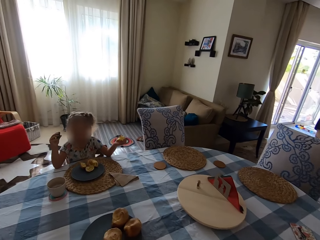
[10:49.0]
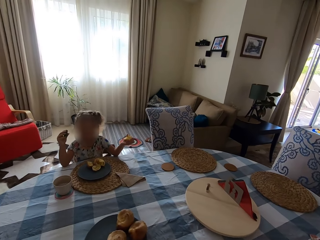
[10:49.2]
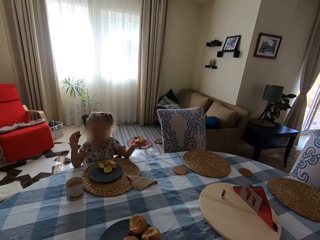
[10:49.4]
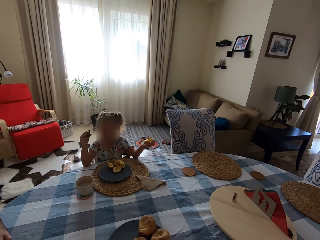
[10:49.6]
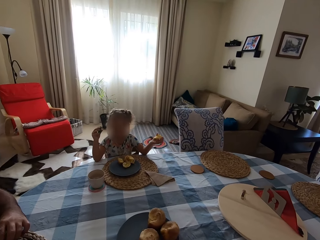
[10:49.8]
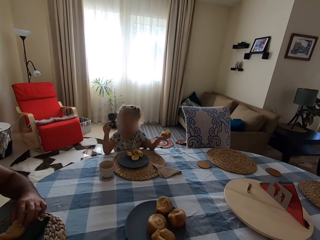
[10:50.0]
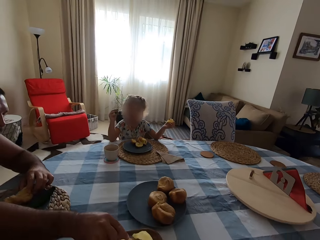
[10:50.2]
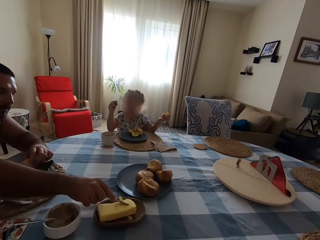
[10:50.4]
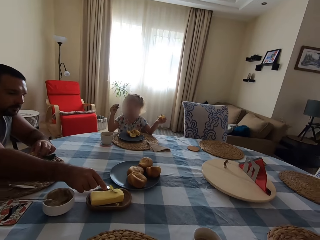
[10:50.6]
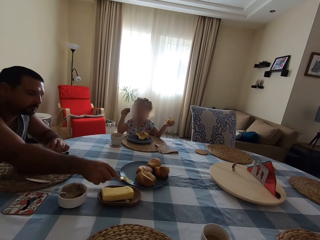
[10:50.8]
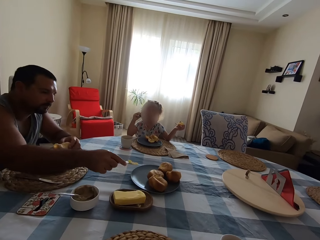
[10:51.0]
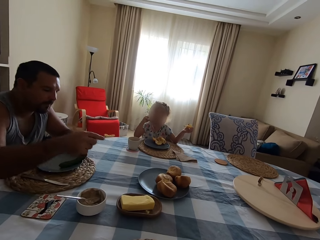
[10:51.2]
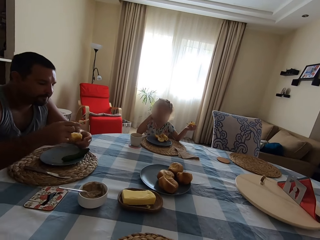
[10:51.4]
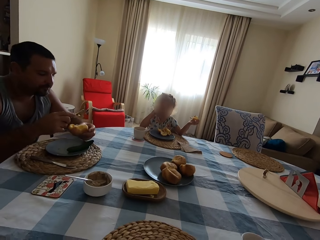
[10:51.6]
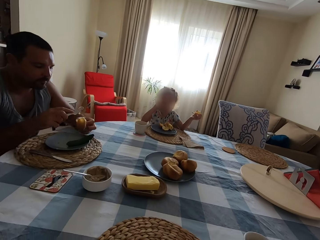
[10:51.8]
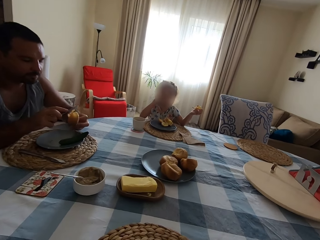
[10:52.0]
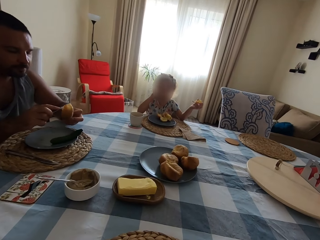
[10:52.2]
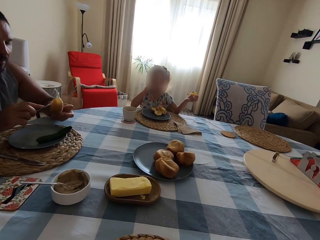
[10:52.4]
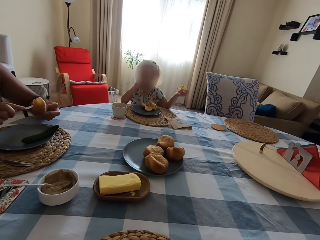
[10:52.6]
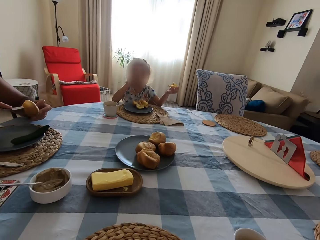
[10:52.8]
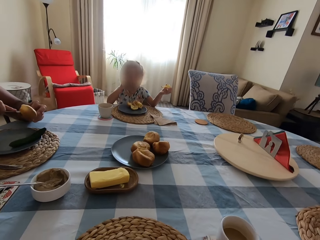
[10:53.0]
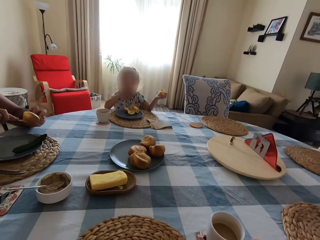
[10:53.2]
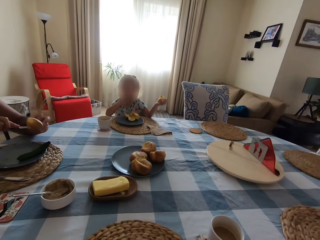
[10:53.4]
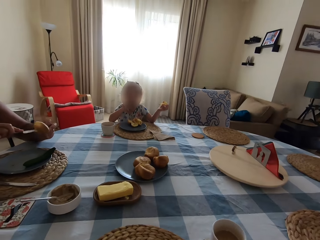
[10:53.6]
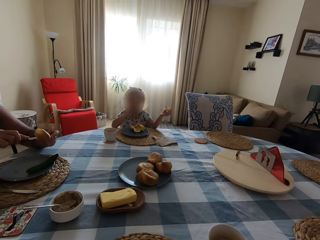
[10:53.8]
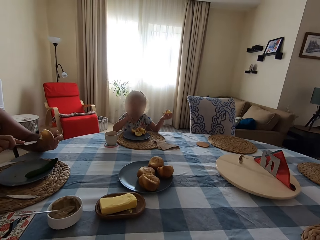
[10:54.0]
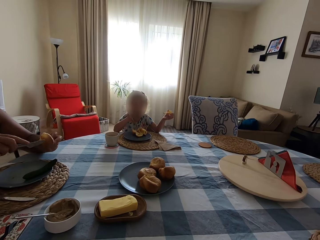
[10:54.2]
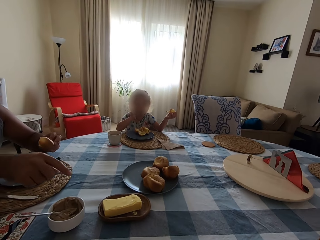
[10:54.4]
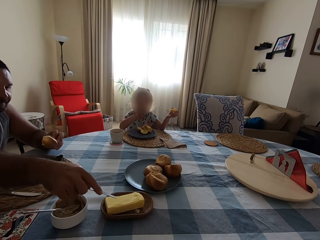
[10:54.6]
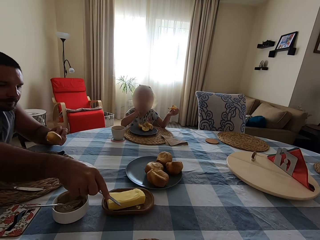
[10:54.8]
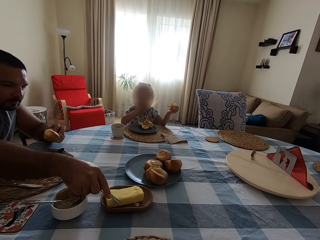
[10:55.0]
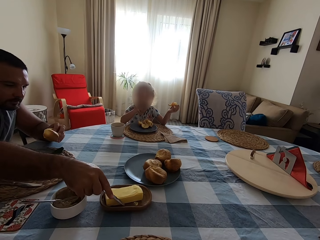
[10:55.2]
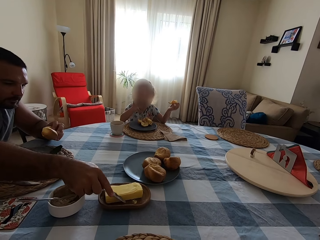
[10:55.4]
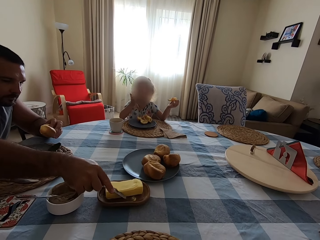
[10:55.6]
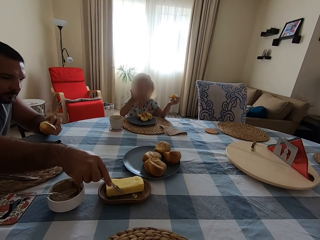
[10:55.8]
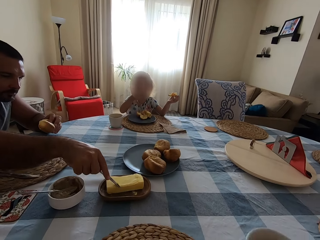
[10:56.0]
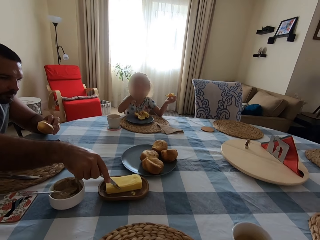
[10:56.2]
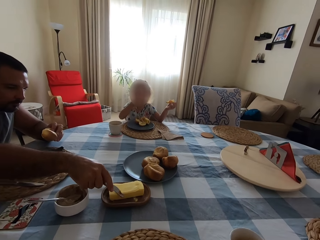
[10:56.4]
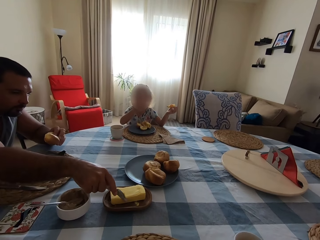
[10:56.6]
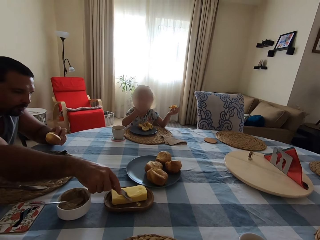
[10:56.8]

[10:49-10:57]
The camera wearer sits on the chair and talks to a man. The man scoops the butter with the knife. A child eats and holds the Yorkshire pudding in the hand. The camera wearer spreads the butter on the cake. They talk to the man. The man spreads the butter on the Yorkshire pudding. The camera wearer picks up the cup of coffee on the table. The man scoops the butter with the knife. The camera wearer drinks the coffee.

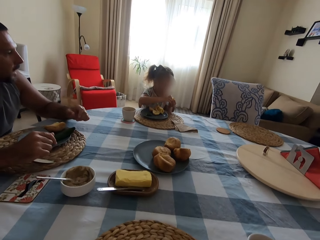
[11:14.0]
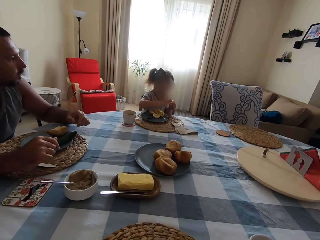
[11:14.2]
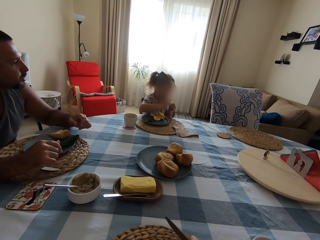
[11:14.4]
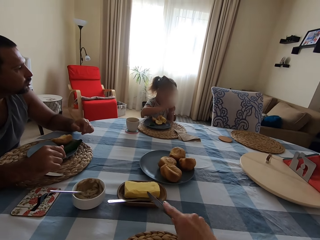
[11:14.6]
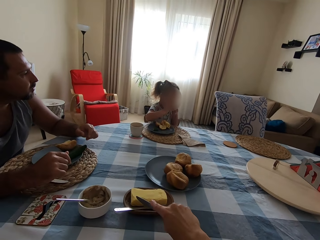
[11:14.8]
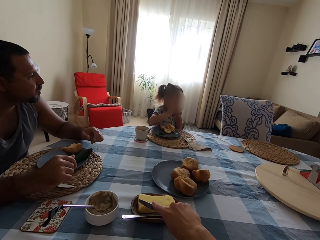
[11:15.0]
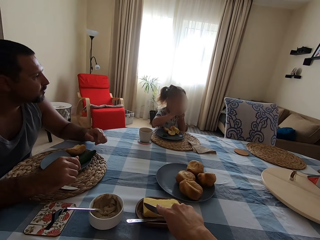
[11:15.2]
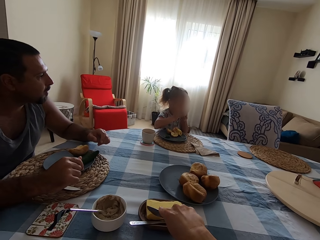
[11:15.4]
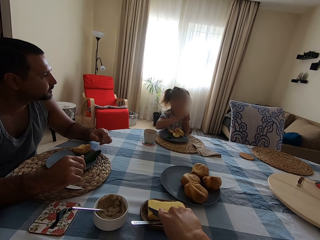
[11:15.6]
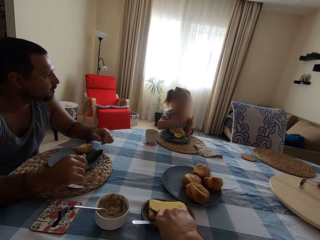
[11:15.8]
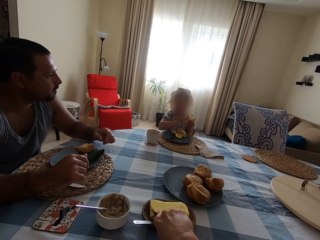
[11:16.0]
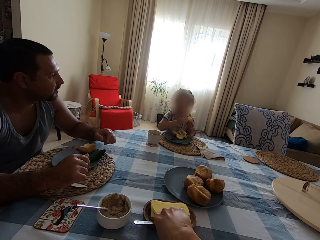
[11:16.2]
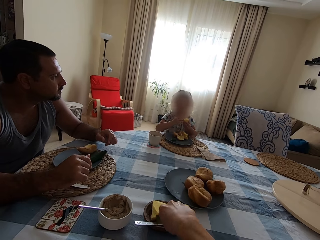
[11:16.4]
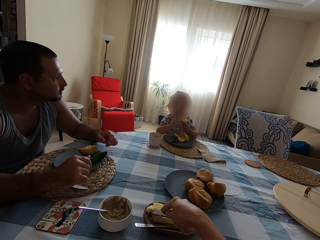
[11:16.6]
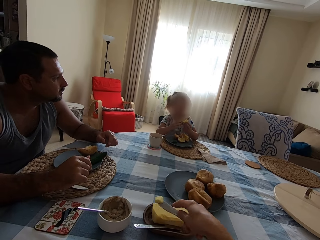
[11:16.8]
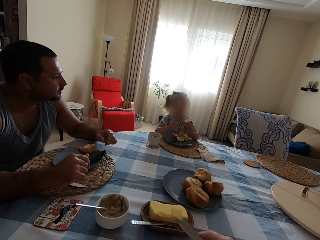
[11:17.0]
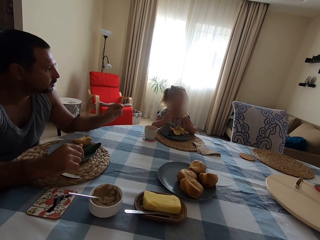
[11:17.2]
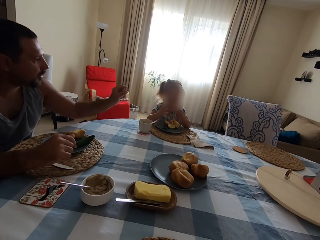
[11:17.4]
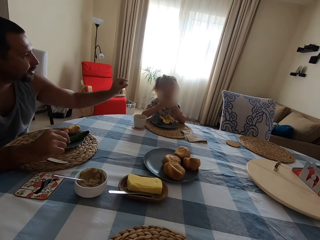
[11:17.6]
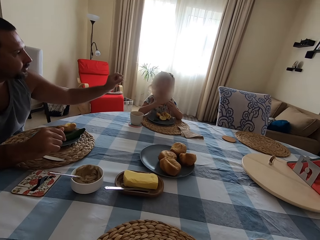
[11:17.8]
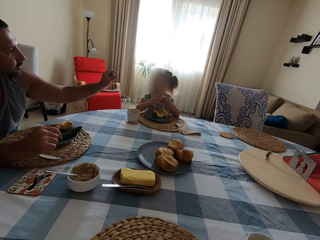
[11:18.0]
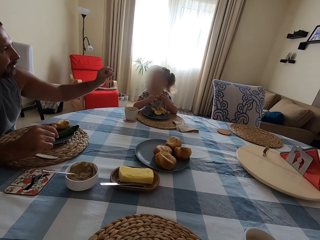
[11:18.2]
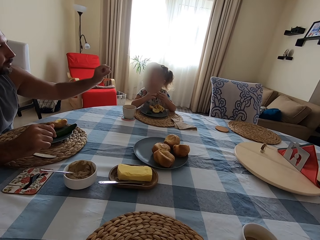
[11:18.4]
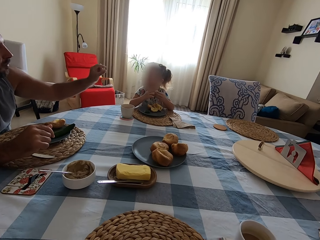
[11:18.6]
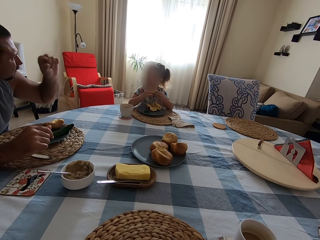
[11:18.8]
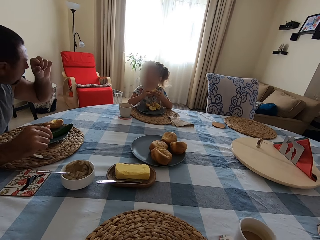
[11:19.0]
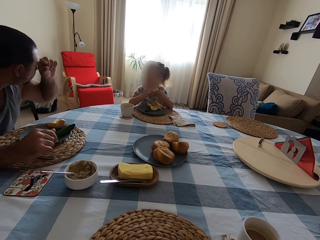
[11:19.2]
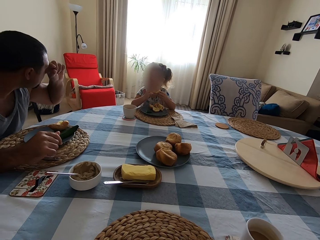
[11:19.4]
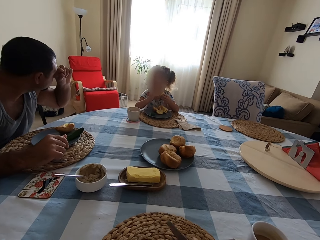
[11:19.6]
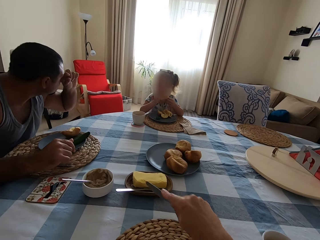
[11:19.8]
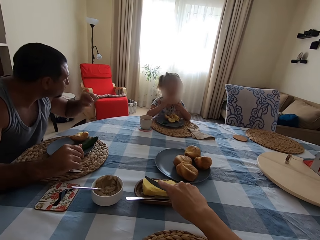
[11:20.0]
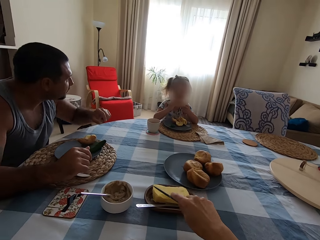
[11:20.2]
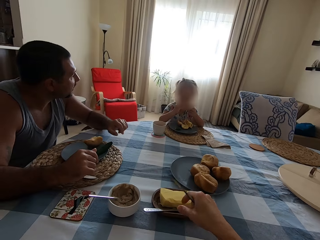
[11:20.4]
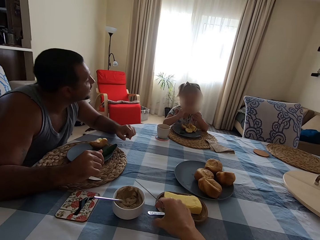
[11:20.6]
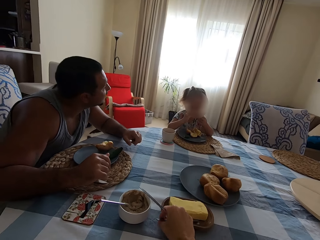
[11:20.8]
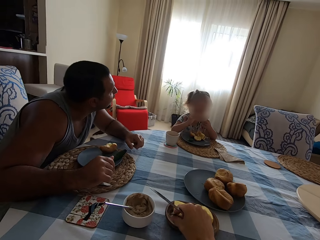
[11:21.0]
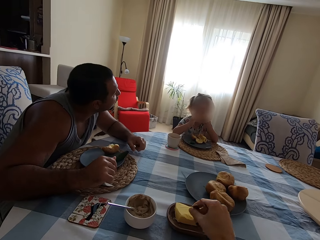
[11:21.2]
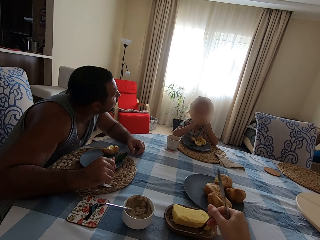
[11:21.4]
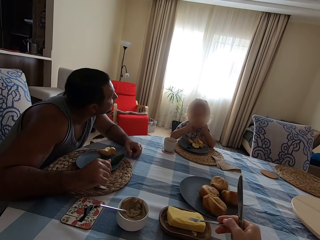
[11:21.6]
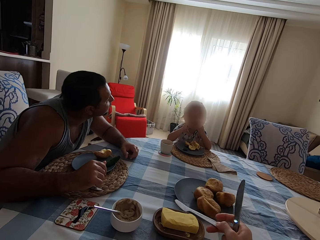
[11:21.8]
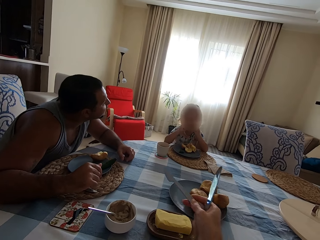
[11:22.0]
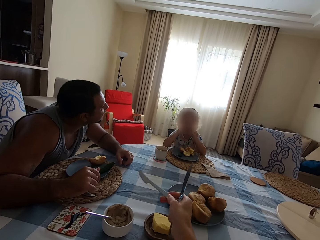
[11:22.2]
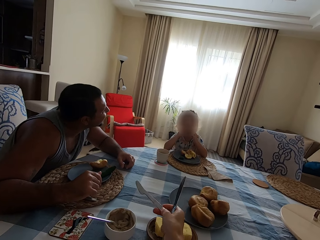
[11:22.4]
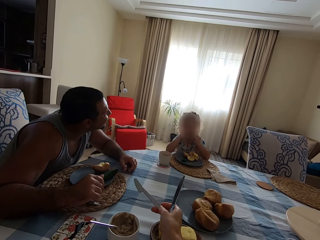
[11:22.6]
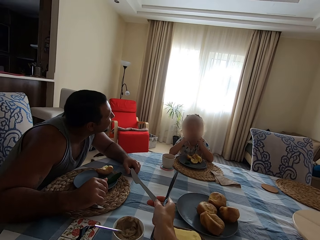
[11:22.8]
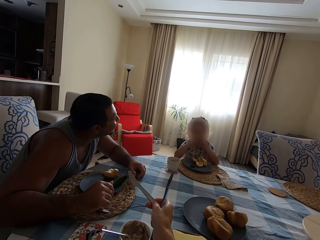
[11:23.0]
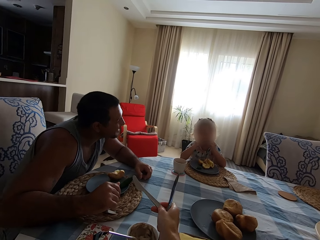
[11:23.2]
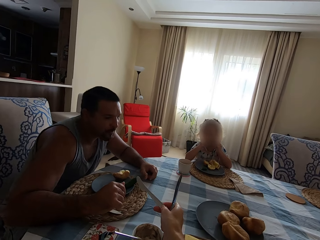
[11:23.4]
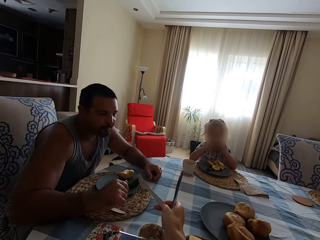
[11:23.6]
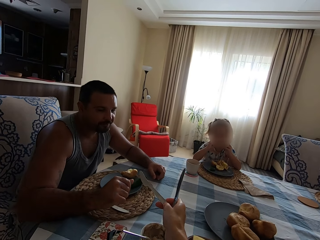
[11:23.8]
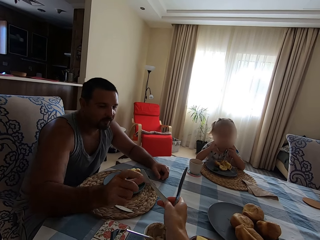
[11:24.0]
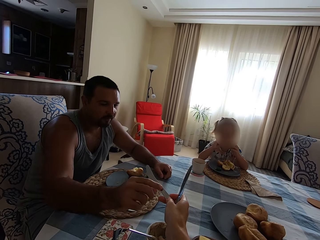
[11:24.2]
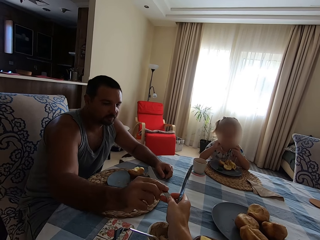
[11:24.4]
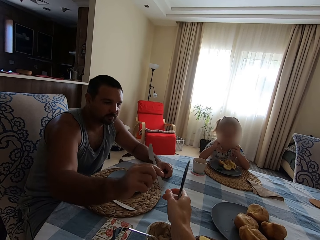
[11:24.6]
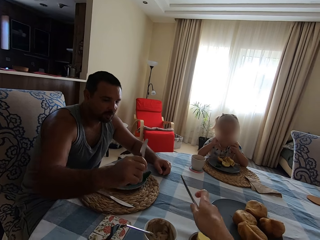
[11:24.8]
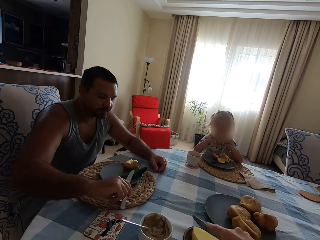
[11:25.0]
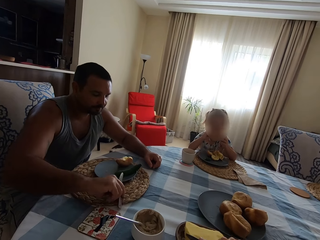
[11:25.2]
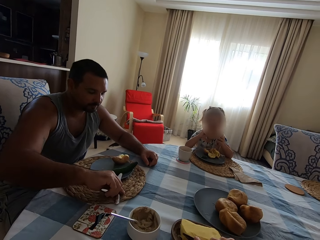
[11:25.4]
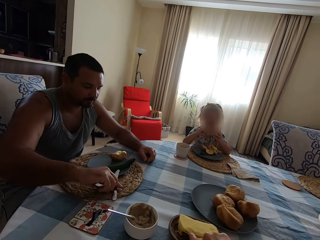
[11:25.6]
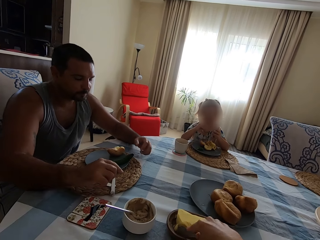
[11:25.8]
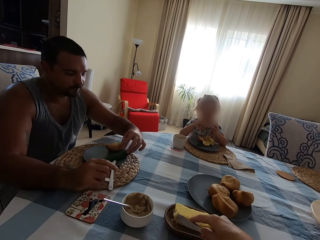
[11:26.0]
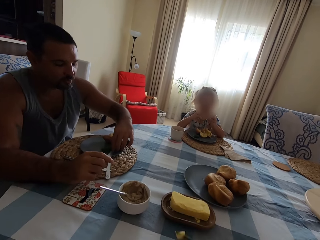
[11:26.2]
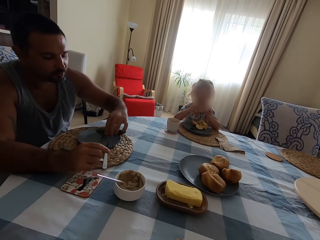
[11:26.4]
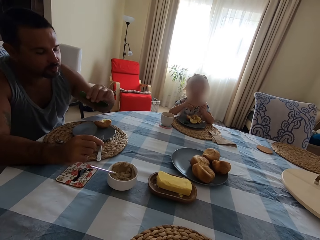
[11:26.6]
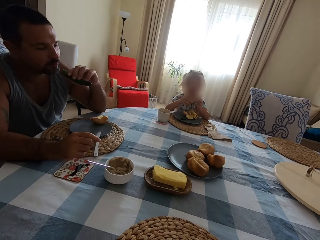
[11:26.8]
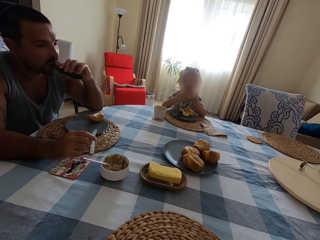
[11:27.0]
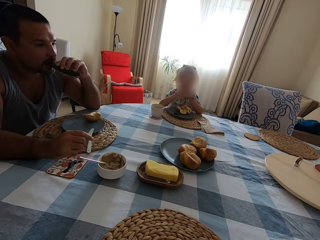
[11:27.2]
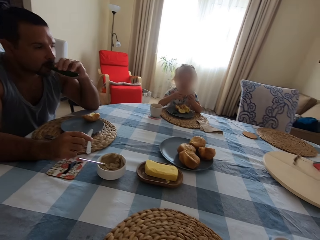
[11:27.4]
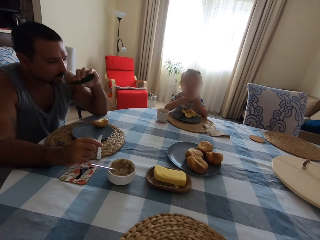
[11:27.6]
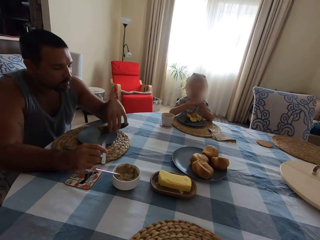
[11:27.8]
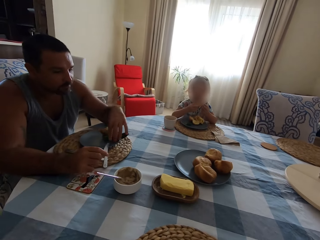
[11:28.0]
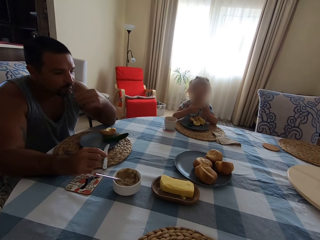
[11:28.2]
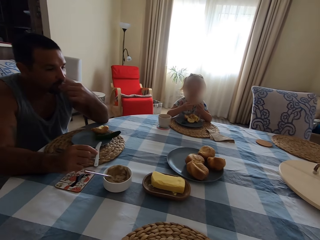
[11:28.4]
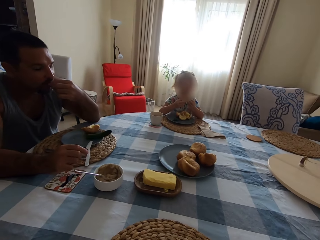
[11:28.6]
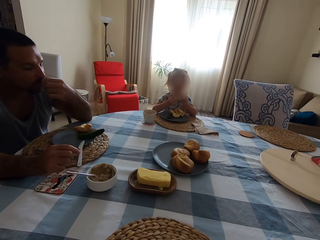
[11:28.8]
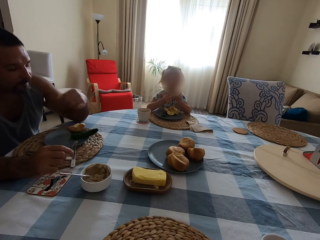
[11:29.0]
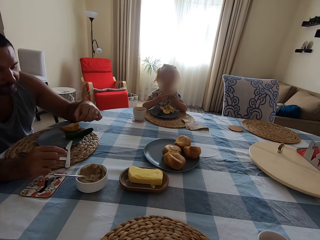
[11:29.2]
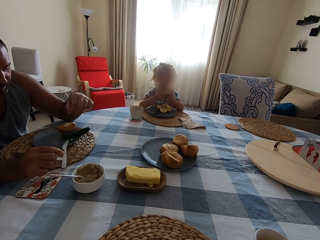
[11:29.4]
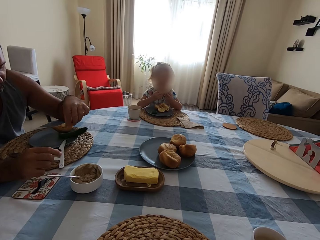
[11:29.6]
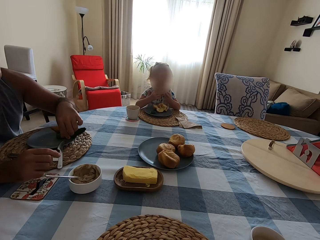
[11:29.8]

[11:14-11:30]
A child eats. A man talks to the child. The camera wearer scoops the butter with the knife. They pick up the butter with the knife. The man moves the hand, talks to the child, and puts the hand on the eye. The camera wearer picks up the butter with the knife. They talk to the man. The man talks to the child. The camera wearer picks up the knife on the plate, talks to the man, and gives the man the knife. The man picks up the knife, talks to the camera wearer, and puts the knife on the plate. The camera wearer scoops the butter with the knife. The man picks up the cucumber on the plate, talks to the camera wearer, and eats something. The camera wearer does something. The man puts the cucumber on the plate, removes the seed in the mouth, puts the seed on the plate, and puts something on the mat.
